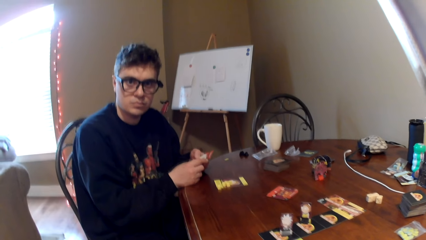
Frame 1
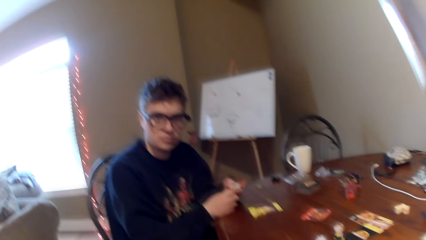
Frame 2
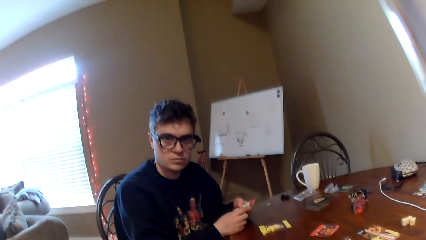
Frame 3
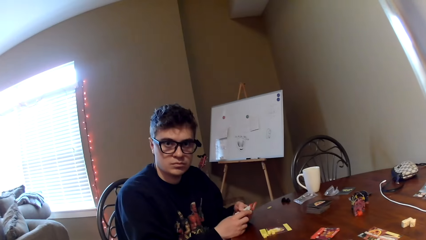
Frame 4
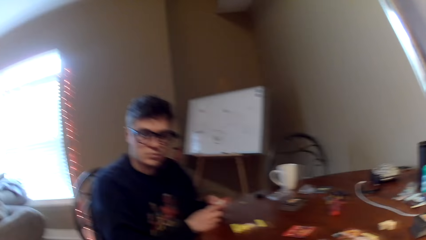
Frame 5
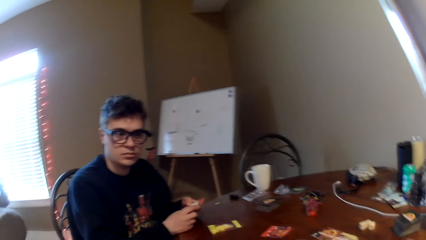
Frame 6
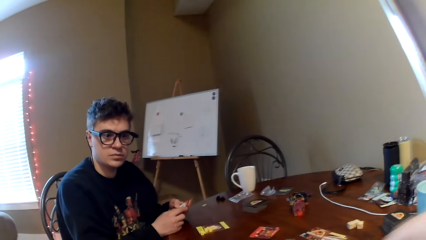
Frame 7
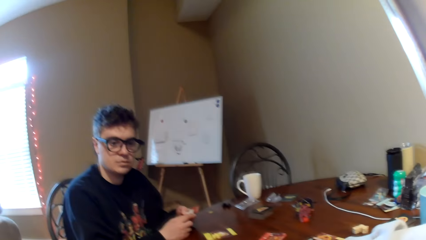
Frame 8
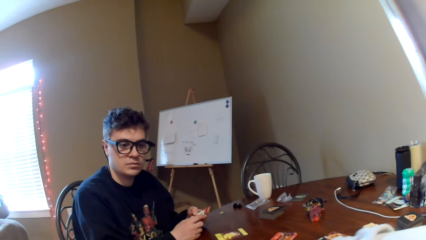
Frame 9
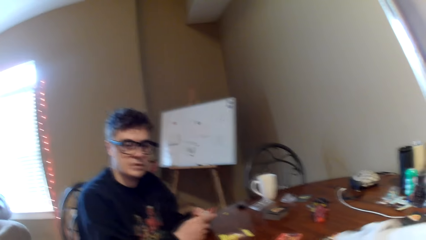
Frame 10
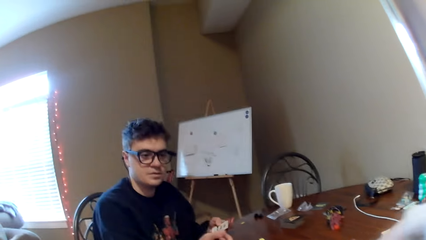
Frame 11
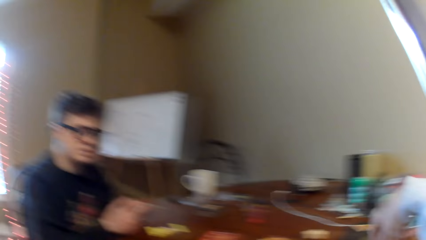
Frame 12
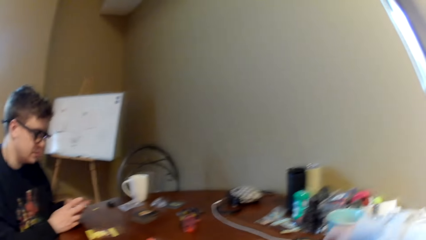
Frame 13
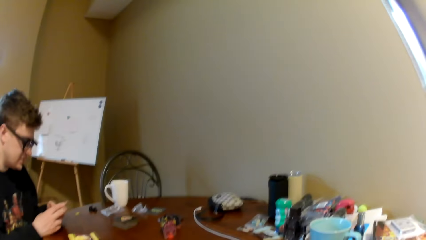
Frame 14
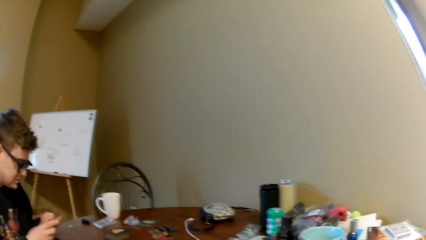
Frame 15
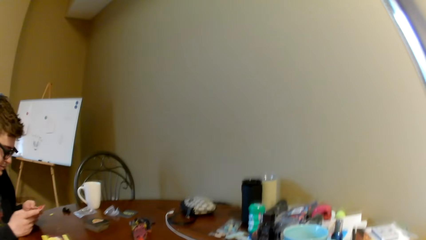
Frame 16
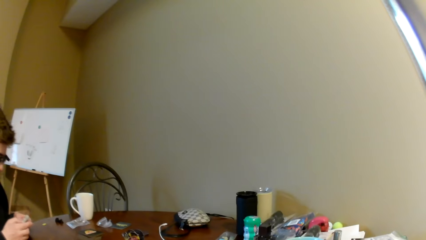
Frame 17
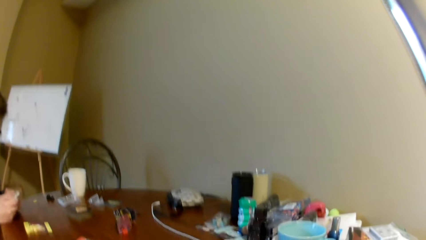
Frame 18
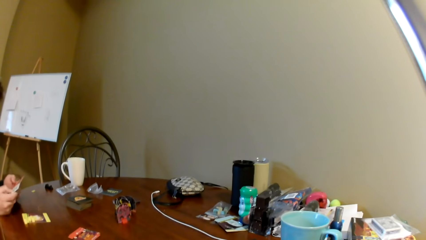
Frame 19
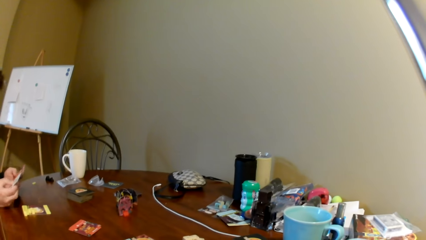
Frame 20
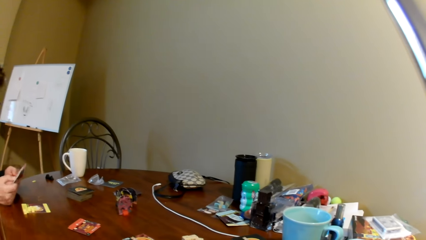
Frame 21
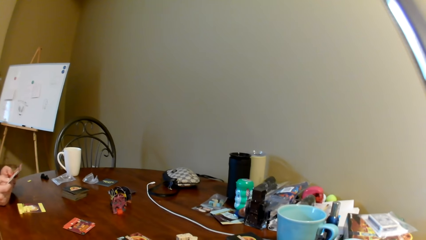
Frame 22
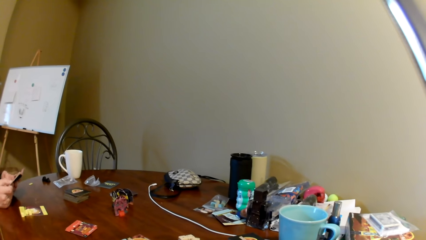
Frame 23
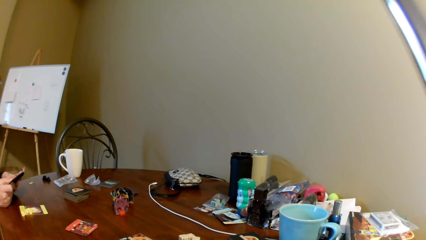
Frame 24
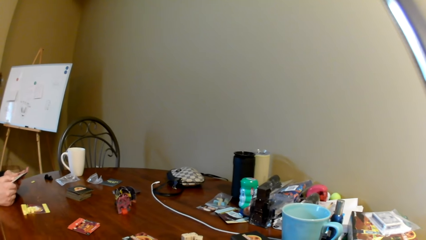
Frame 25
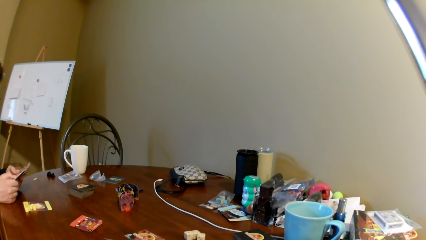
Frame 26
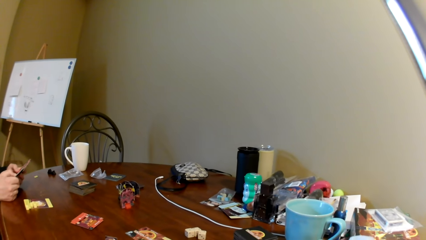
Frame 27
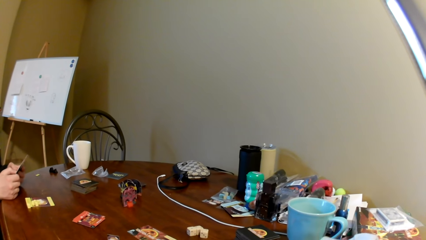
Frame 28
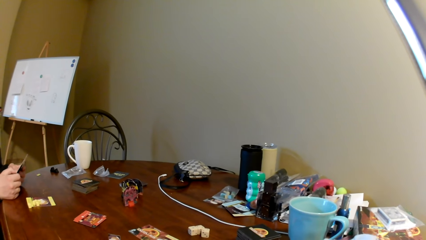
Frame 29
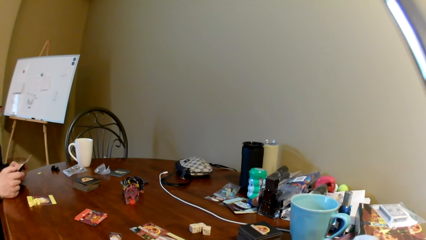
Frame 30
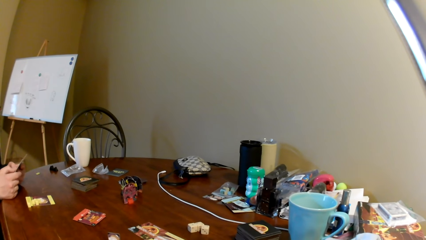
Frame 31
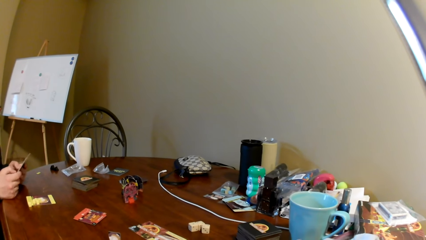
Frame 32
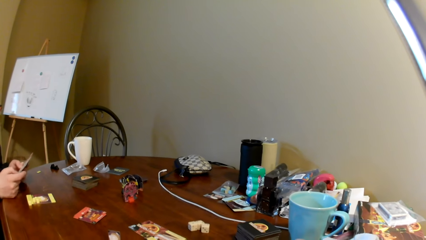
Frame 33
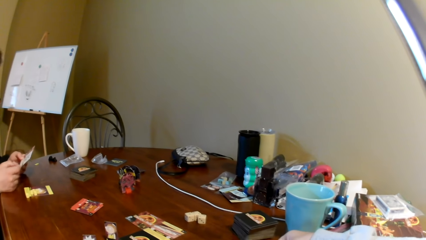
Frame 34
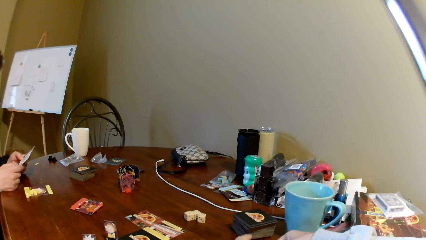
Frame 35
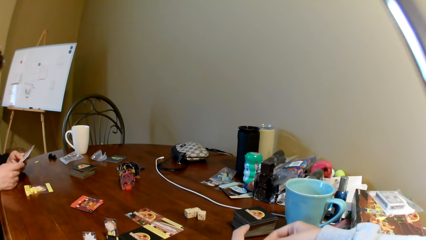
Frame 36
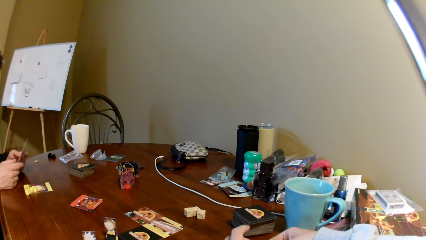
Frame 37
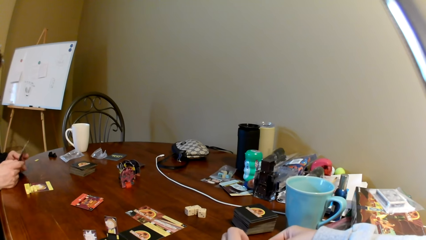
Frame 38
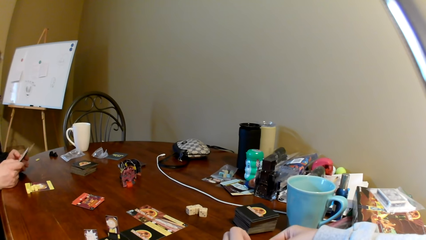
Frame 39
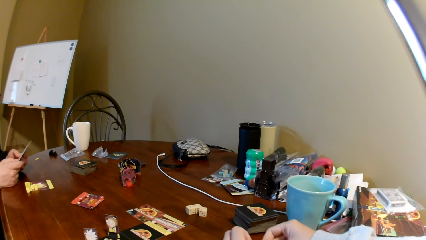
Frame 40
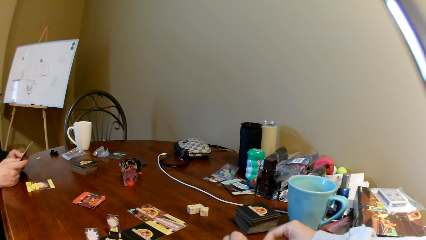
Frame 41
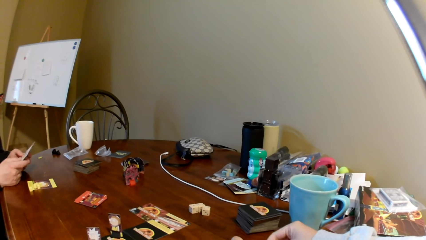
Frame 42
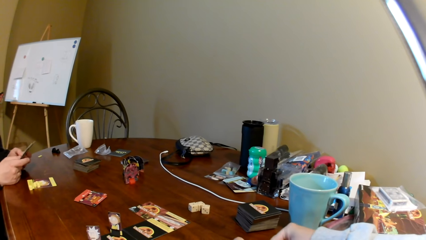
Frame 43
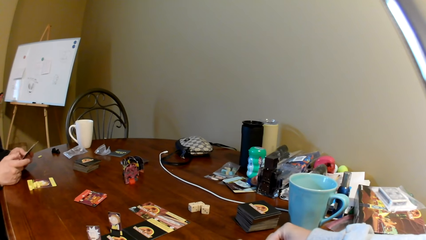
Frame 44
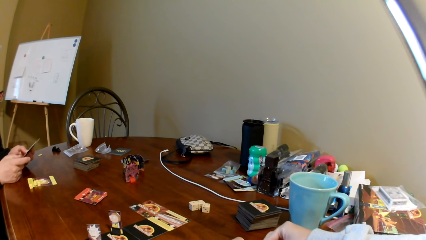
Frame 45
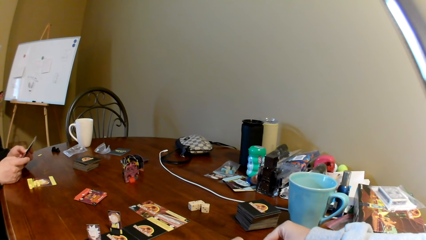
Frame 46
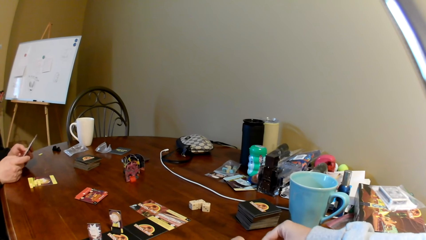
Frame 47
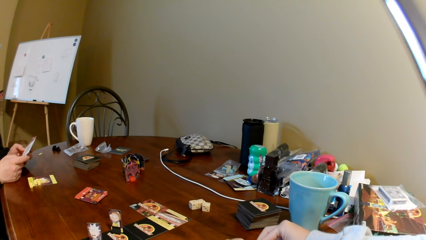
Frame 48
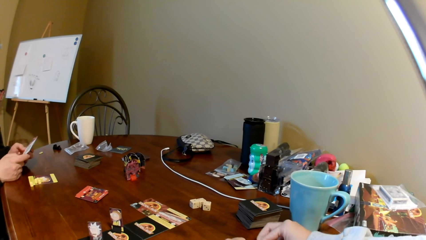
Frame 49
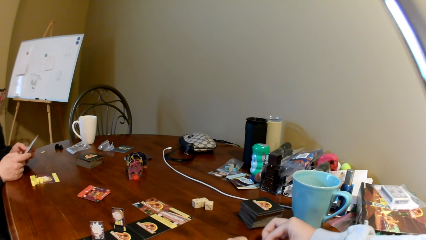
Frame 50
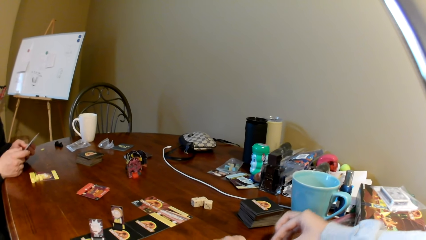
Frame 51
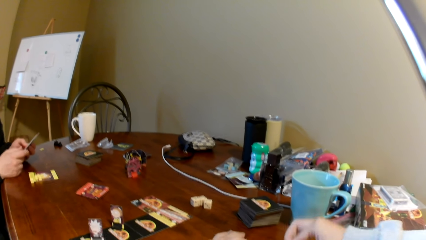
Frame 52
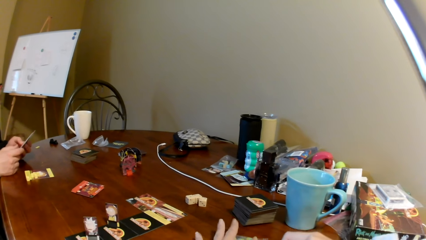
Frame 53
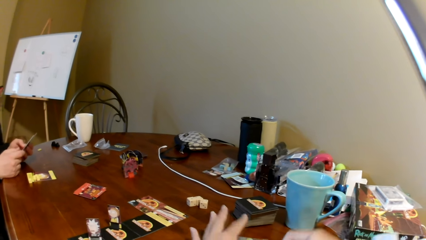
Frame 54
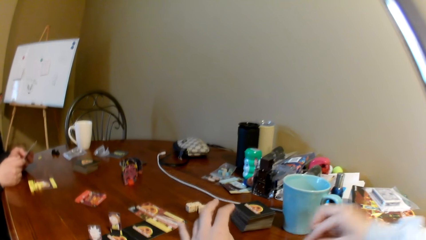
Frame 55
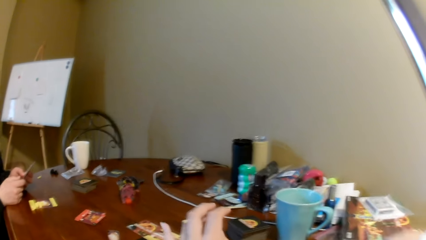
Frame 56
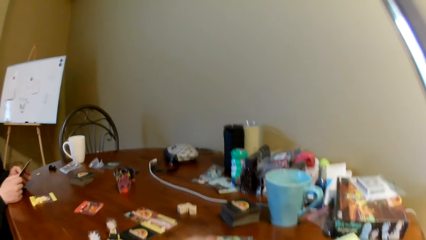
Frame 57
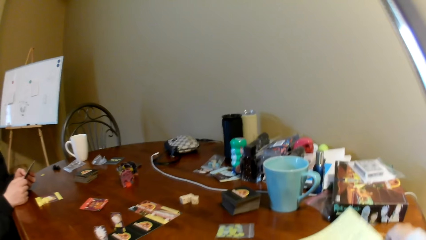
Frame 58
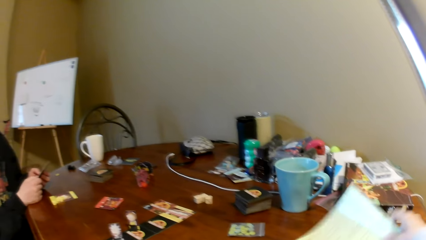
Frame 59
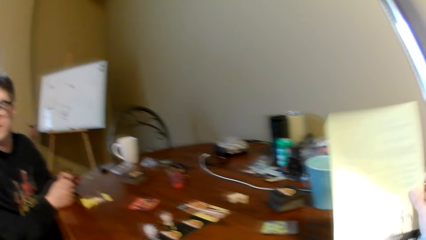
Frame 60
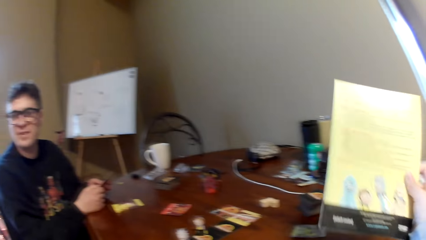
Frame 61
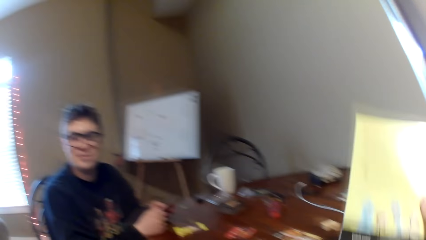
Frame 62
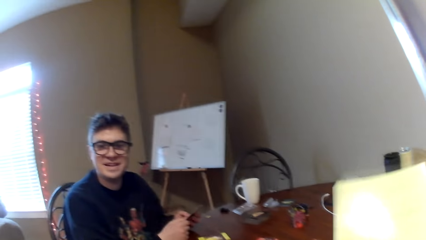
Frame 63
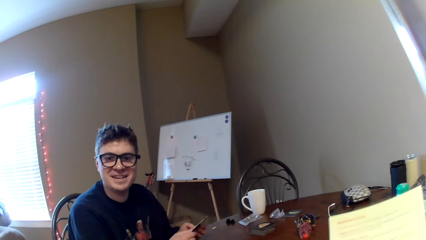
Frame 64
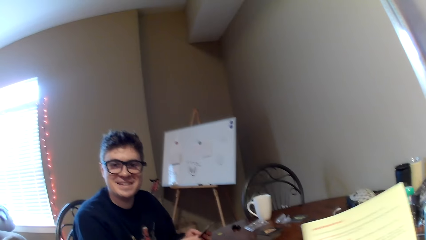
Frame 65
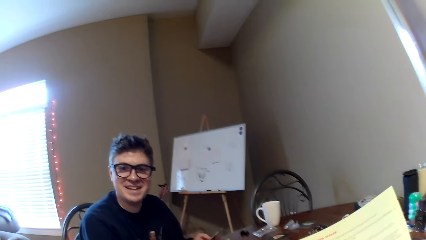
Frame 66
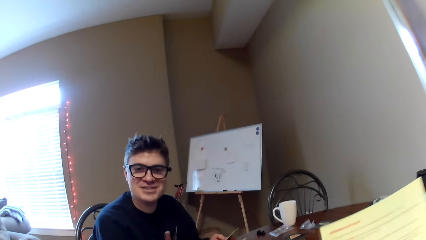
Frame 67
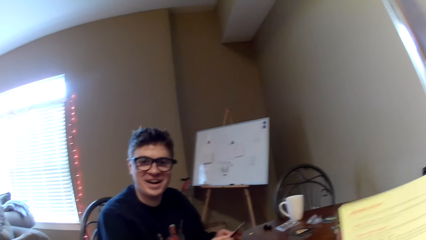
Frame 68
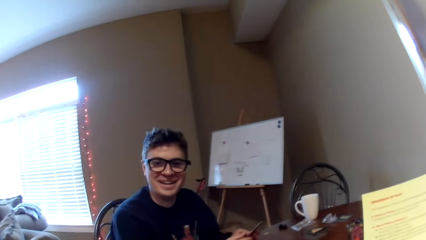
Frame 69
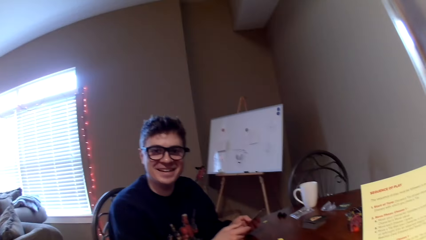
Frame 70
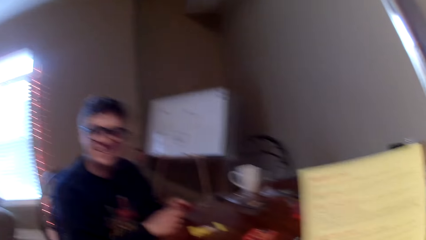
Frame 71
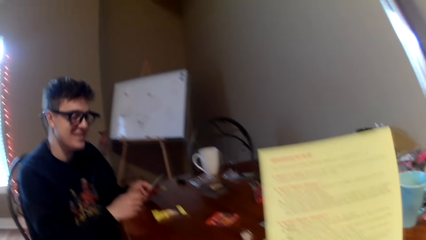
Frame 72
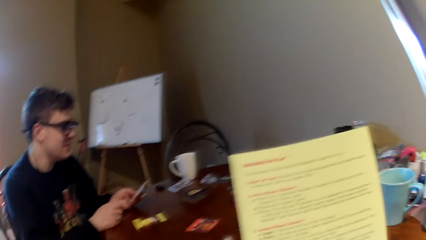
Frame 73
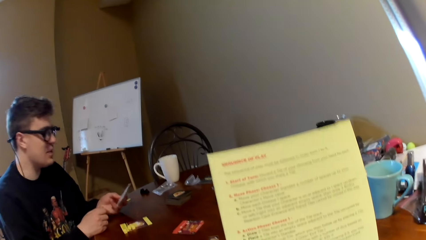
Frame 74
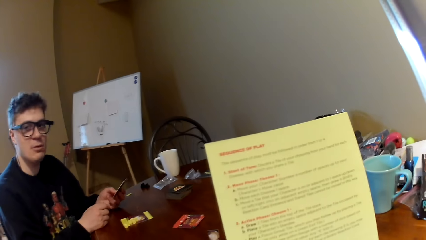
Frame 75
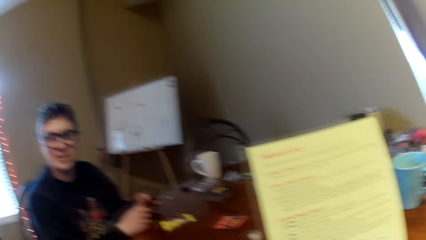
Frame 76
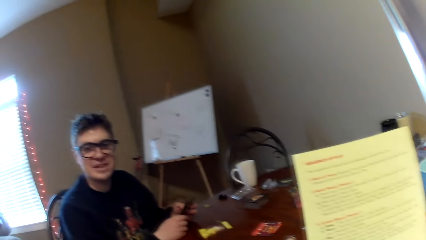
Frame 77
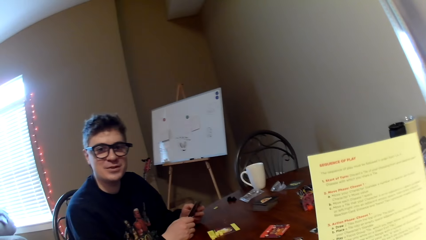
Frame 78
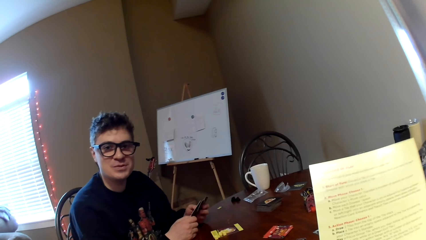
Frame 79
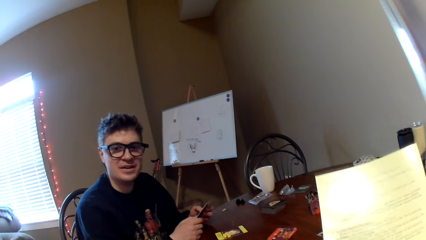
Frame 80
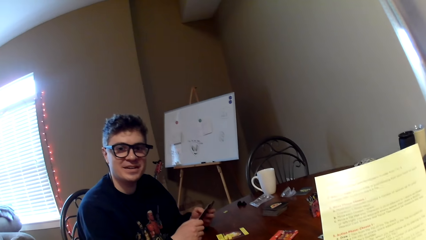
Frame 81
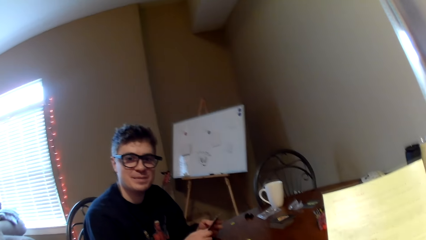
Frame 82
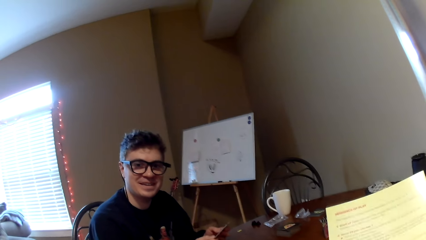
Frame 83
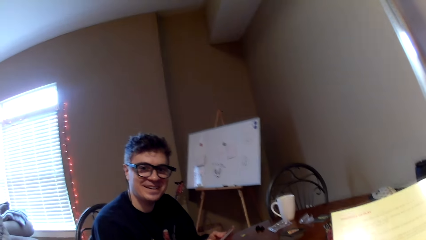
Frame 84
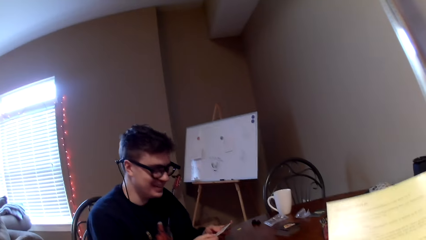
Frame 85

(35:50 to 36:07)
The camera wearer lifts the right hand. A man shuffles the playing card. The camera wearer lifts both hands and lifts the magazine. The man converses with the camera wearer.
